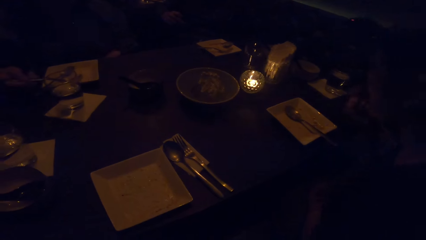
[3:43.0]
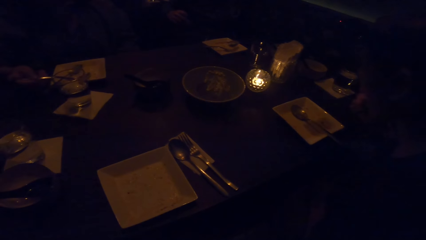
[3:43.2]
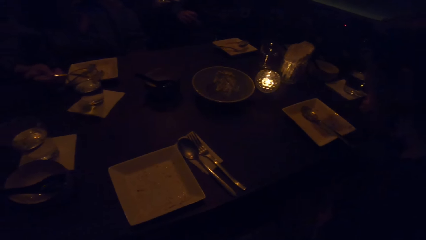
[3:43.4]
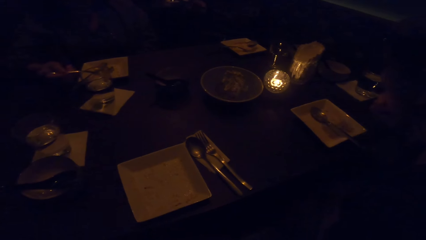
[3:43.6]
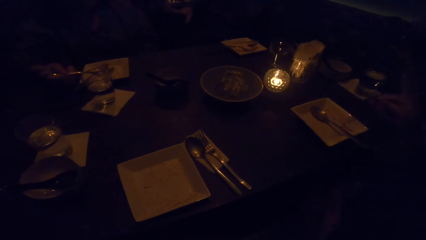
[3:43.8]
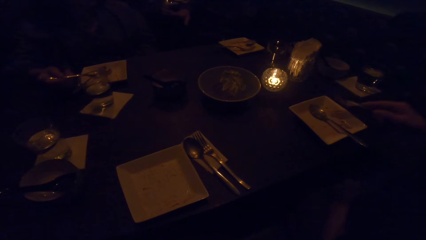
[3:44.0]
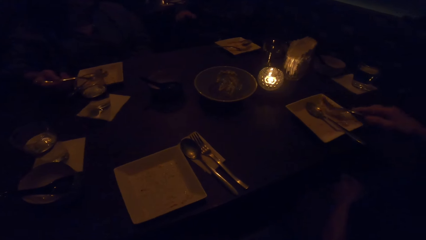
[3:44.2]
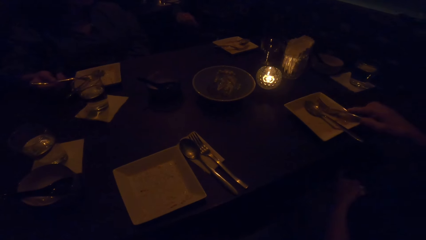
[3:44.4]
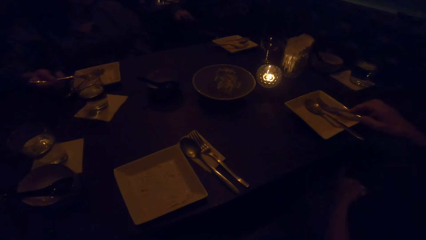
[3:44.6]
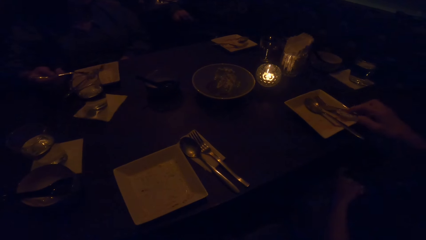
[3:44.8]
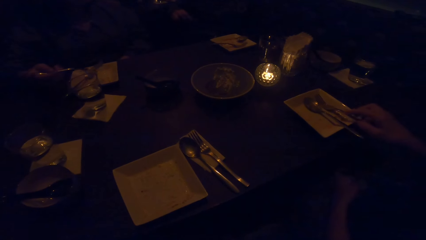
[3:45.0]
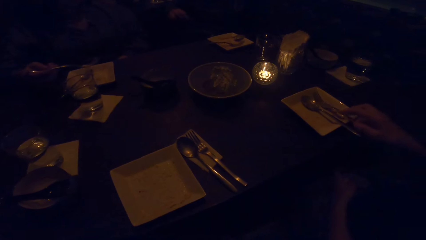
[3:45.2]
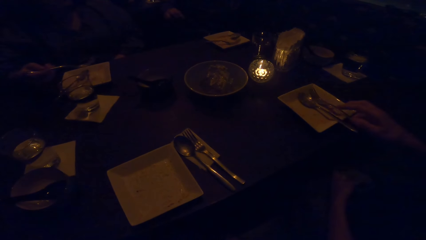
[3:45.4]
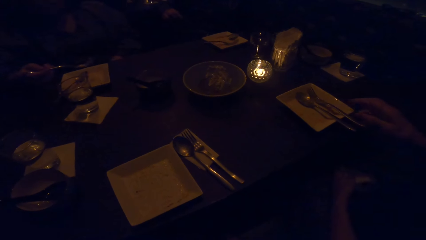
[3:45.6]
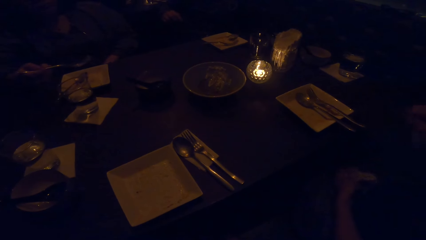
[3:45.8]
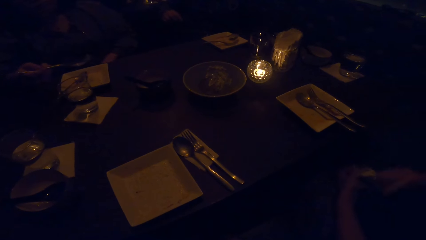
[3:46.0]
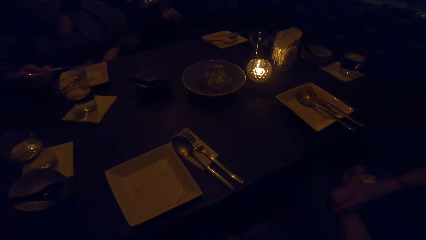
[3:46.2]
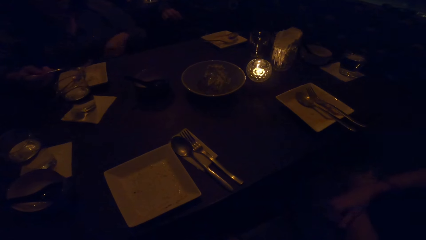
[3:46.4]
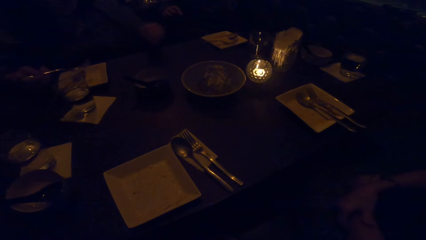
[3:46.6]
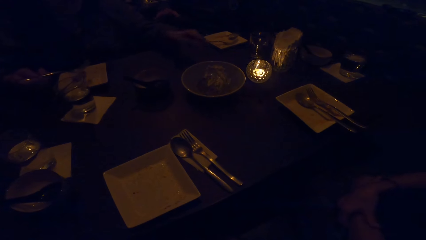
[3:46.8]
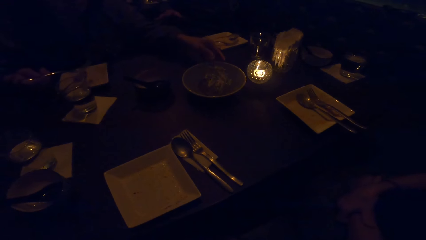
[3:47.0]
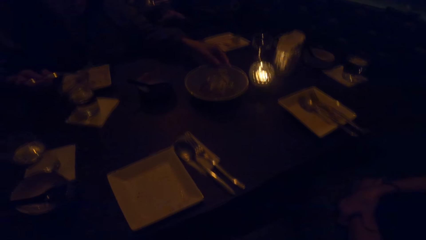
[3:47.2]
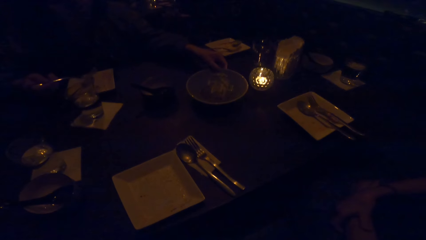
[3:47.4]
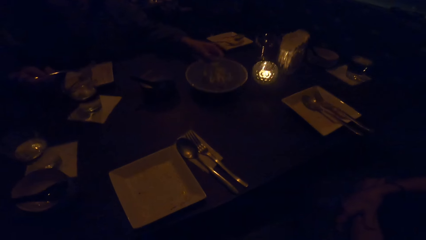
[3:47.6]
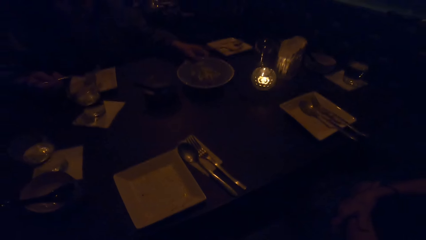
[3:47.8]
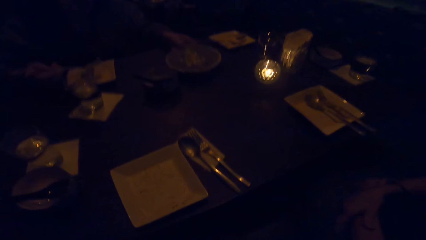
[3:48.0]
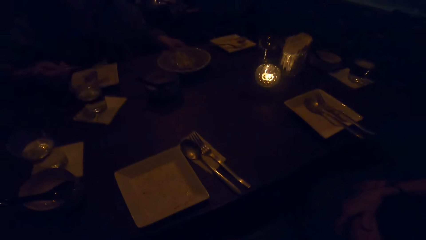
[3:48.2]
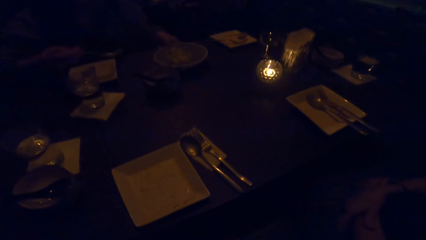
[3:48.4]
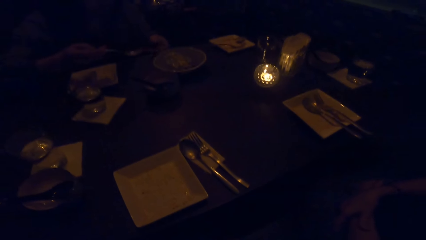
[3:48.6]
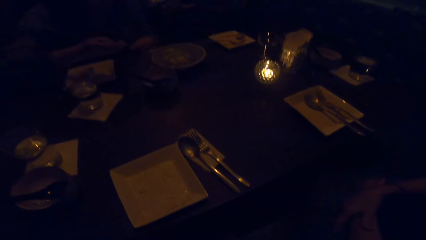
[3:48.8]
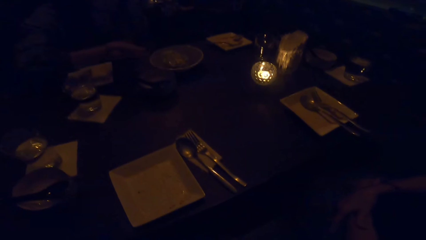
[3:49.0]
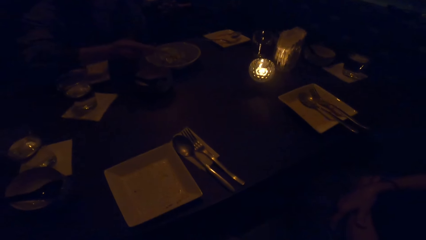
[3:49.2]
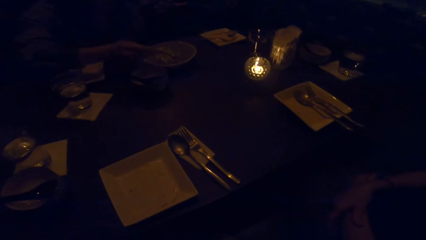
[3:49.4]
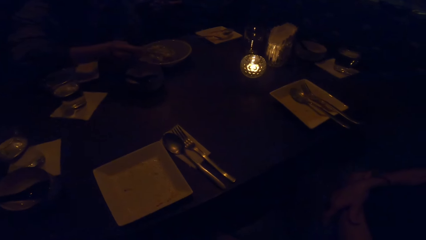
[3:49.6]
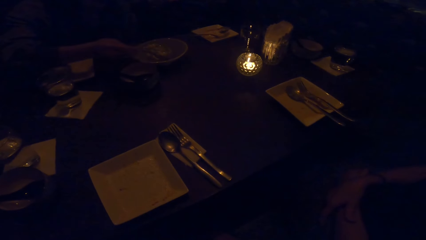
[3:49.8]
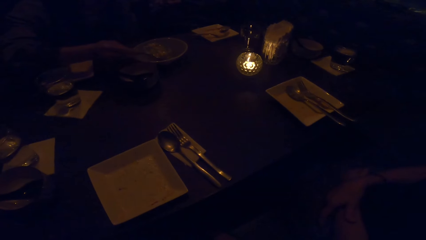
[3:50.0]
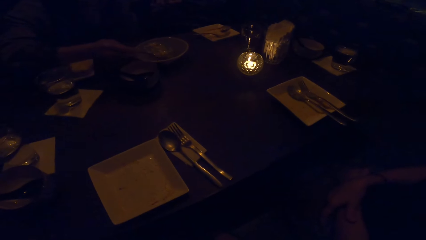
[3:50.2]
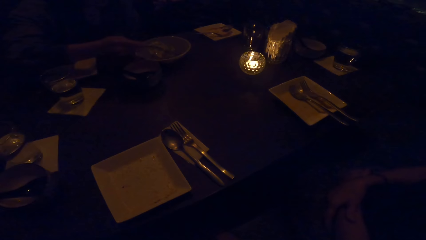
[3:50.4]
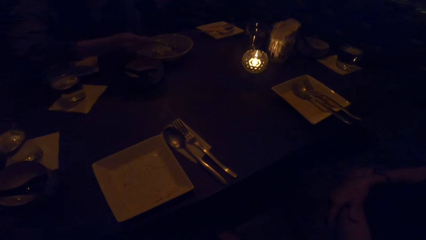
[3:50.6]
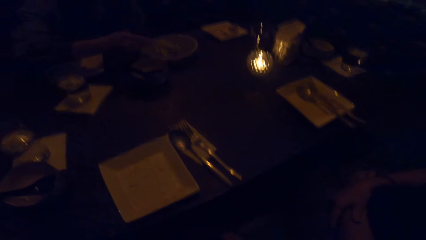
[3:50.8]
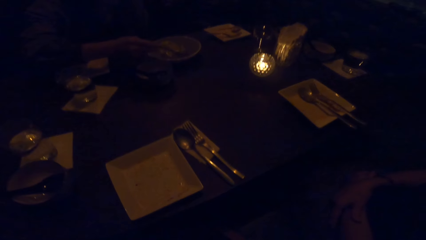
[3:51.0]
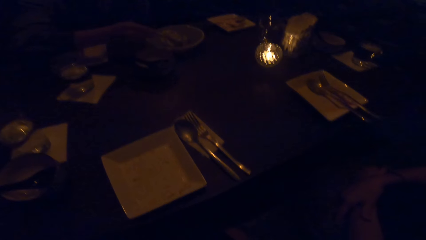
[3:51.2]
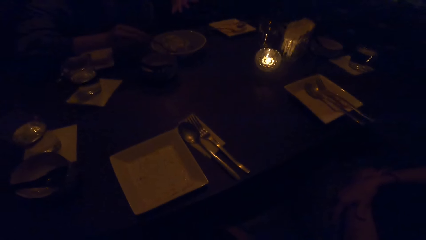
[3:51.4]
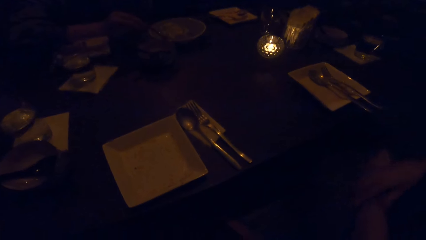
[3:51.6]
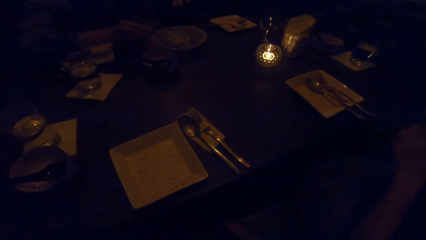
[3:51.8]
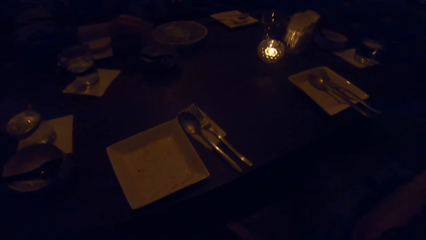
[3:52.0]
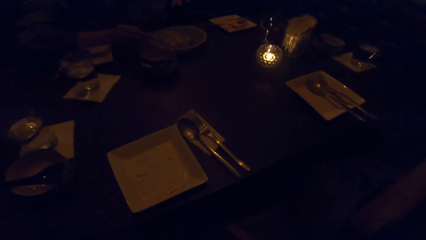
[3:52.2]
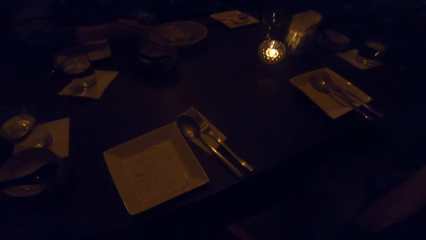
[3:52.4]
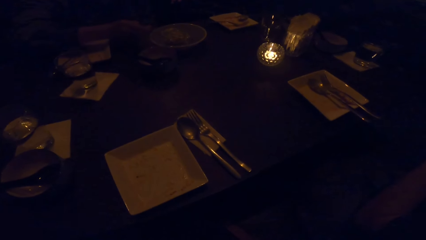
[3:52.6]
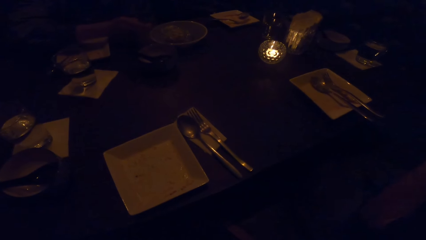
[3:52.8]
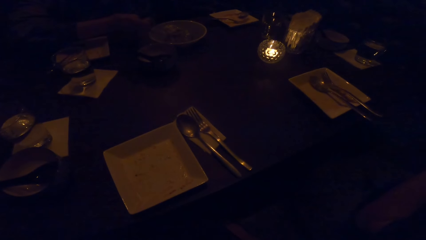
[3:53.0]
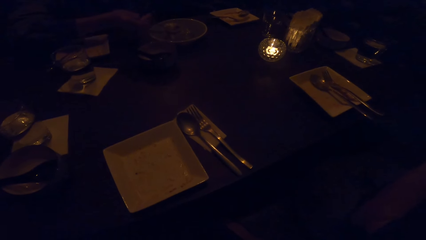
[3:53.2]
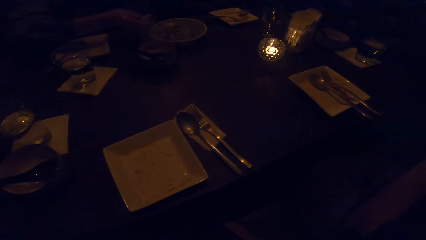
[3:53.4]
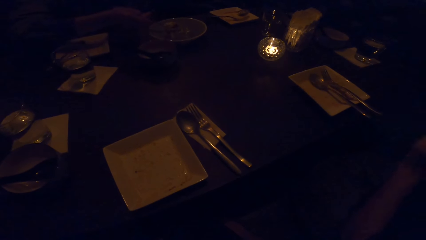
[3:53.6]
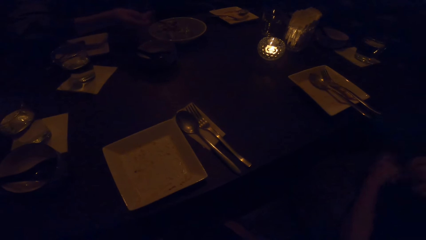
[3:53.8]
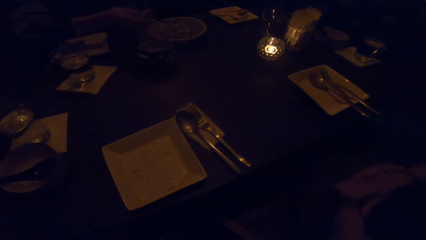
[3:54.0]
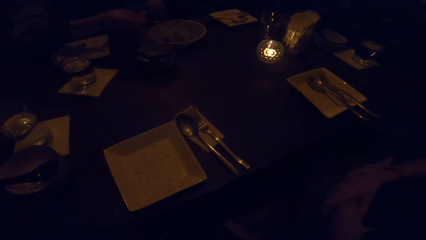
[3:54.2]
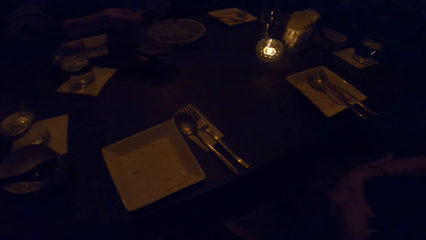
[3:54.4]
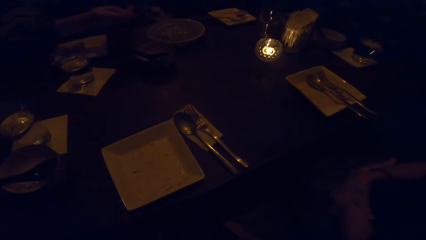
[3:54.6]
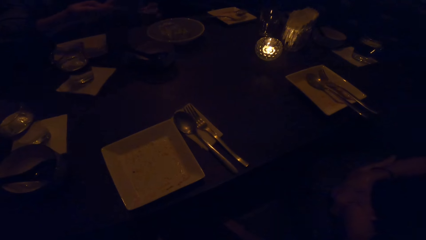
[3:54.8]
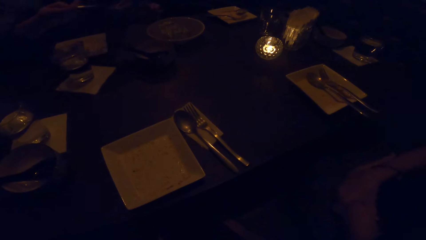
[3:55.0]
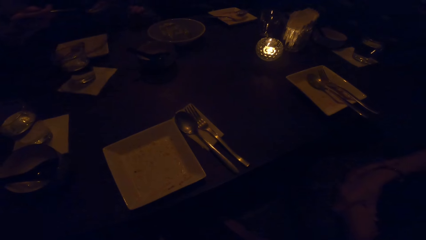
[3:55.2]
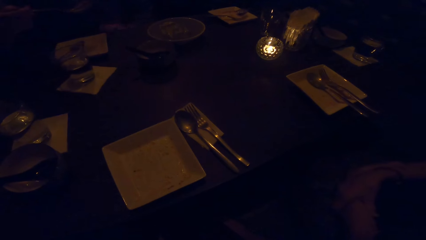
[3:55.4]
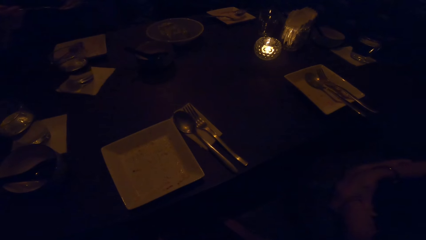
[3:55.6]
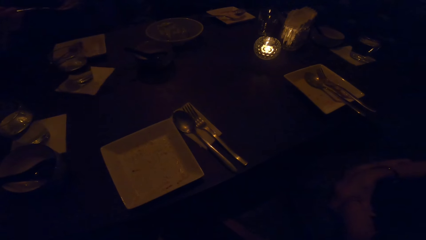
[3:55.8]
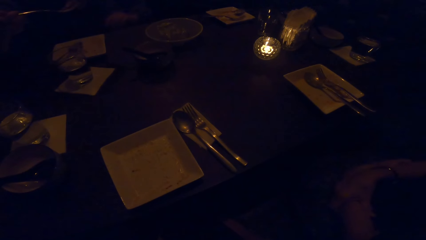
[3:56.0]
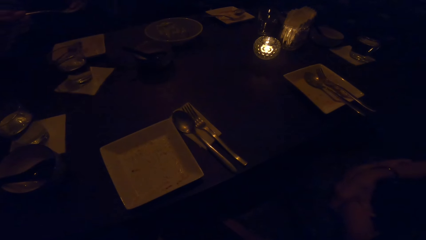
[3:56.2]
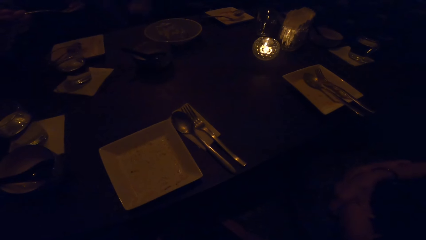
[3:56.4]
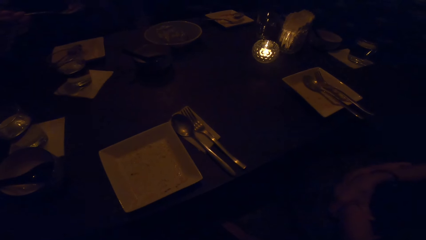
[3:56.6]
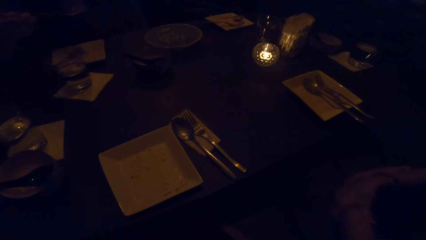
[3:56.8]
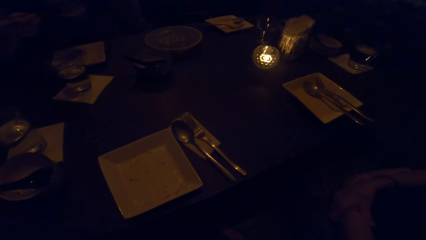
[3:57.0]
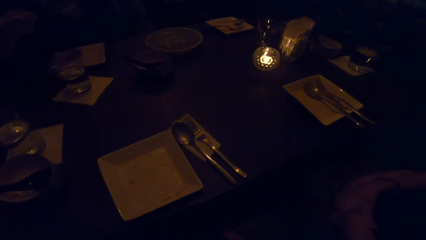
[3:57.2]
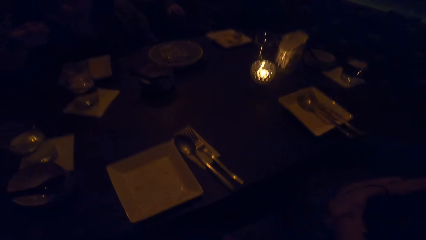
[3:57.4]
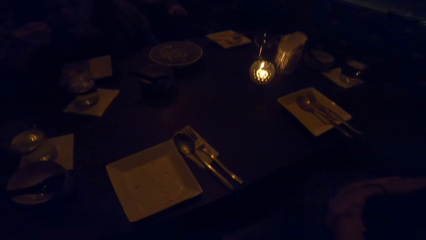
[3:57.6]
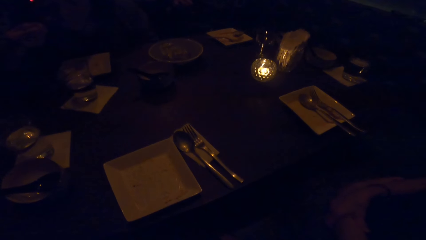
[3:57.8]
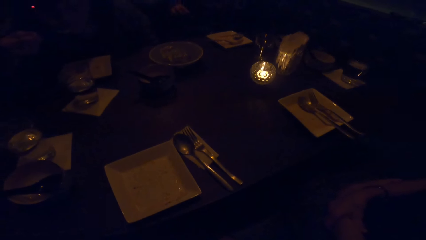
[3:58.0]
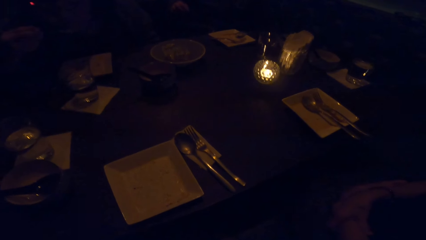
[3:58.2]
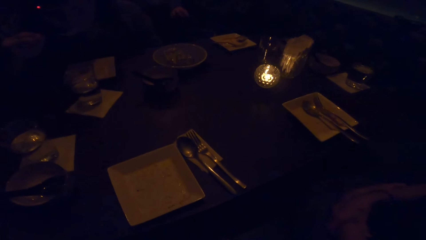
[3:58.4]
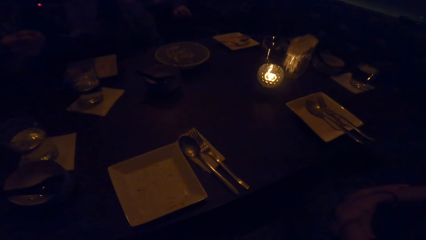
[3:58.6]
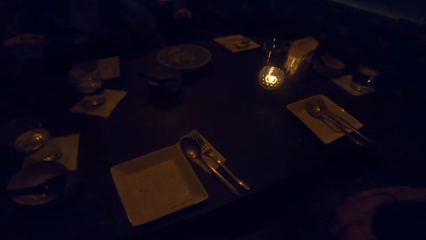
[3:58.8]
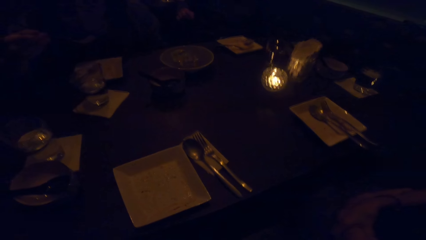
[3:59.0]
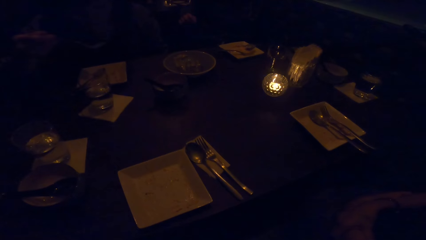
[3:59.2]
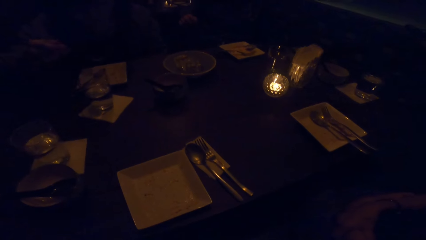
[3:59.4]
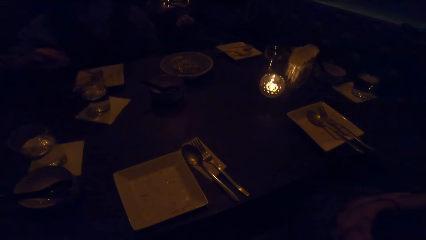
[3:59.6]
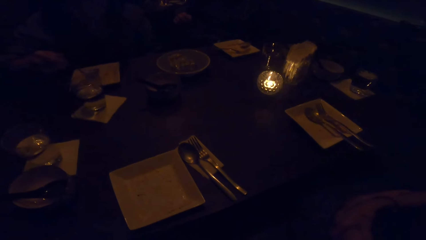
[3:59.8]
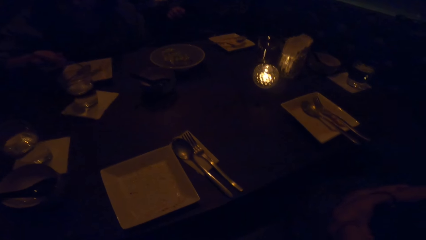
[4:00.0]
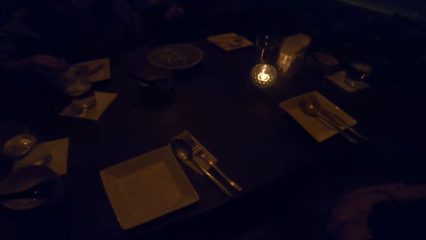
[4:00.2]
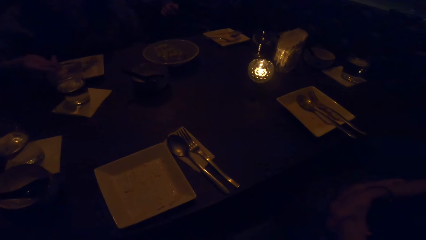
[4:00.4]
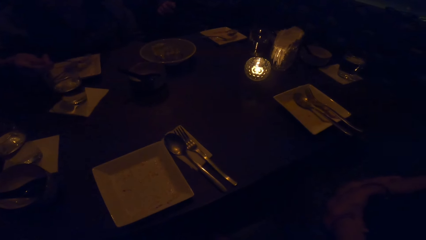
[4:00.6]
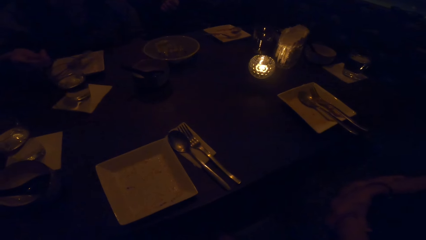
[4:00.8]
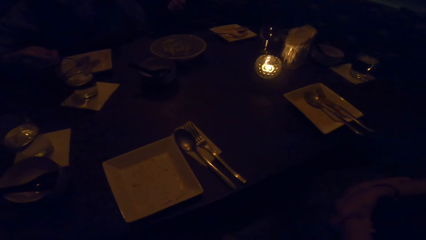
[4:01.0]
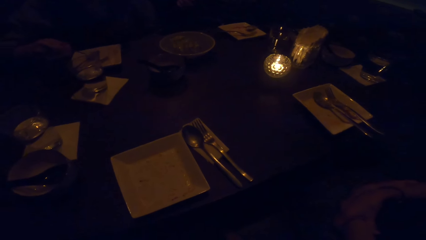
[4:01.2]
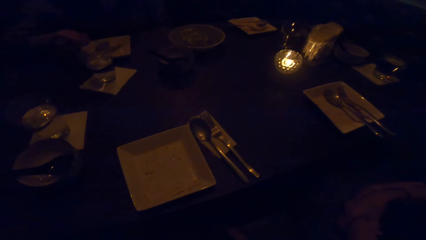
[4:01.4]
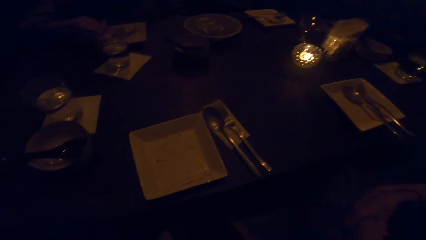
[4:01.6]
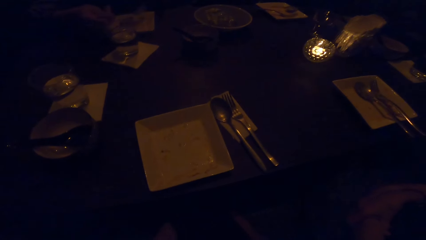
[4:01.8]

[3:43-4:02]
A woman eats the dessert. The woman drops the cutlery on the plate. Another woman moves the bowl of dessert. The other woman takes dessert from the bowl. The camera wearer looks around. The other woman eats the dessert.
